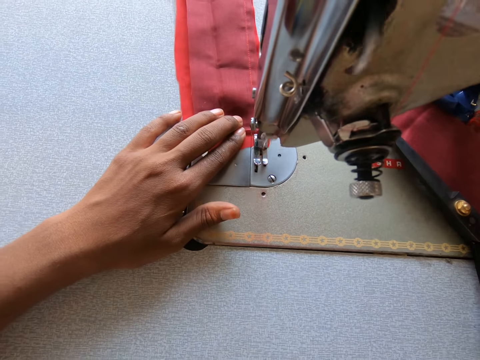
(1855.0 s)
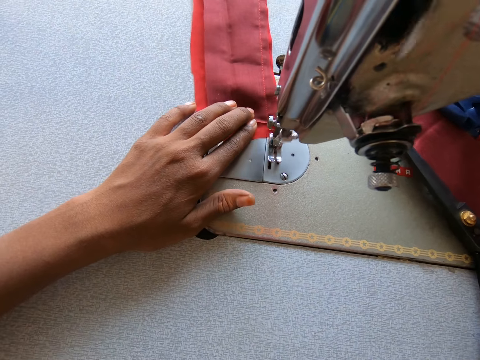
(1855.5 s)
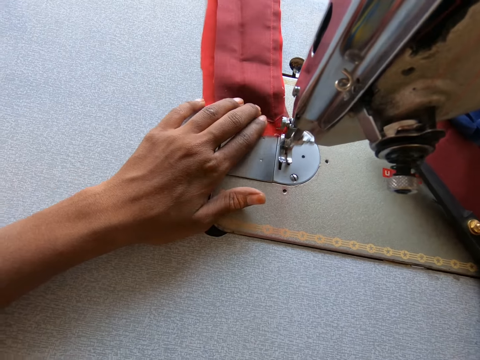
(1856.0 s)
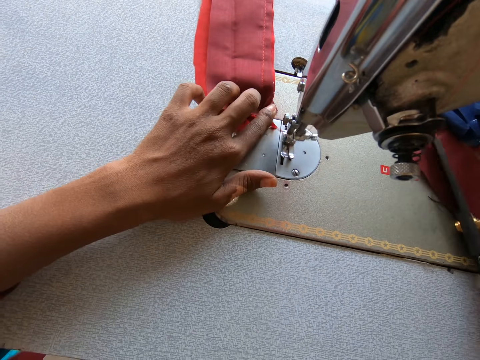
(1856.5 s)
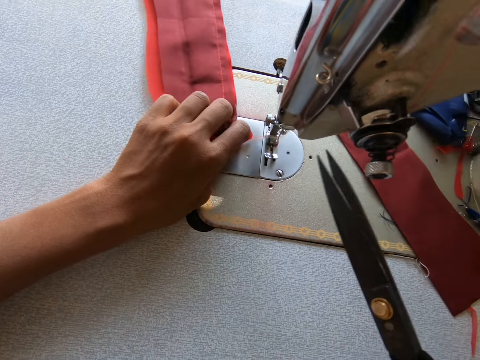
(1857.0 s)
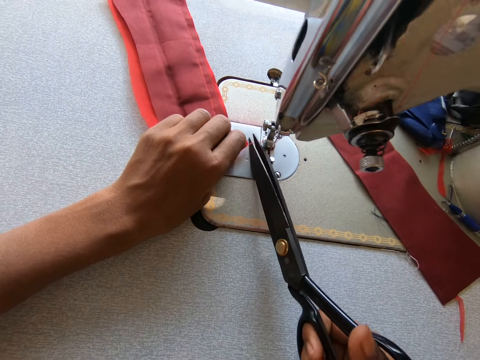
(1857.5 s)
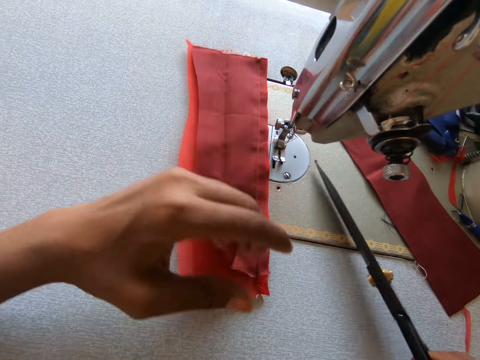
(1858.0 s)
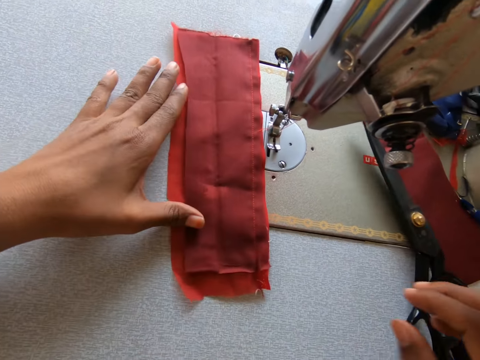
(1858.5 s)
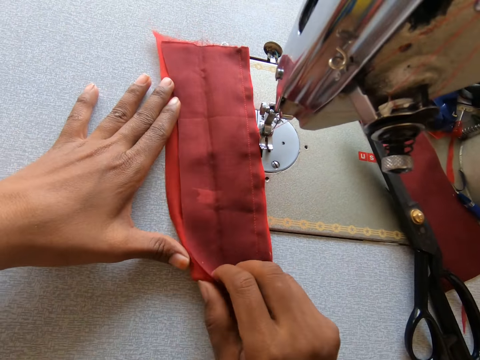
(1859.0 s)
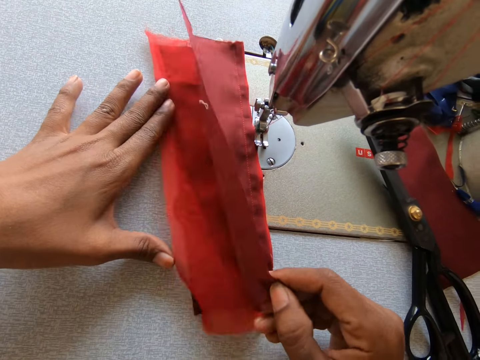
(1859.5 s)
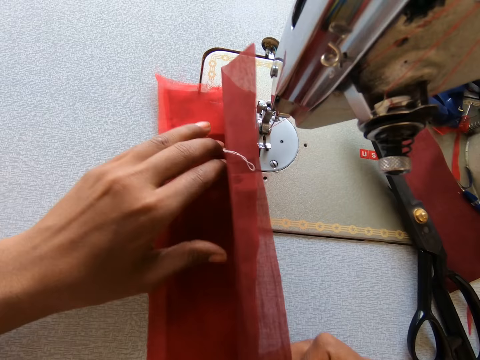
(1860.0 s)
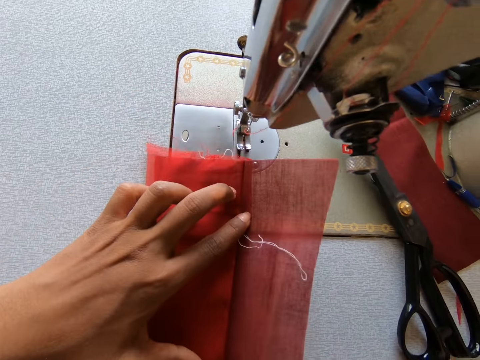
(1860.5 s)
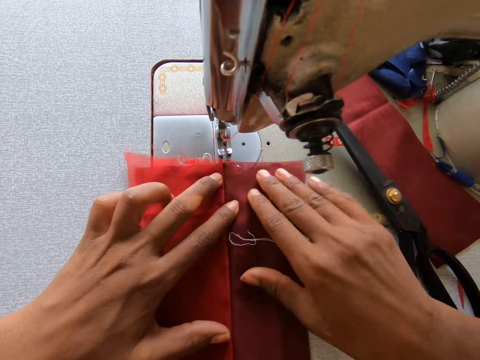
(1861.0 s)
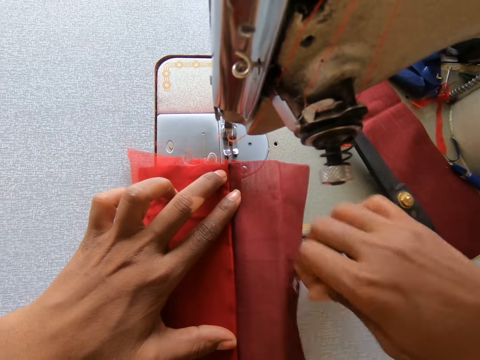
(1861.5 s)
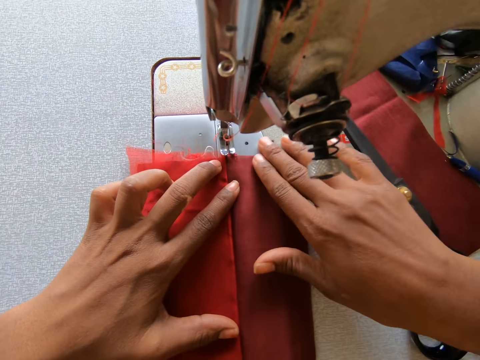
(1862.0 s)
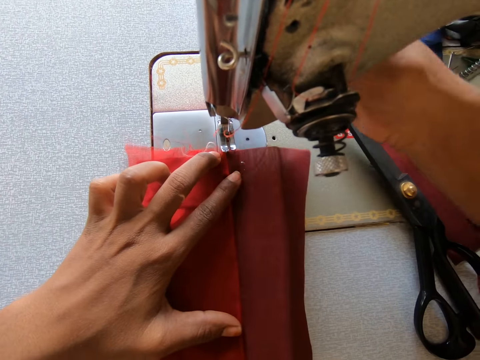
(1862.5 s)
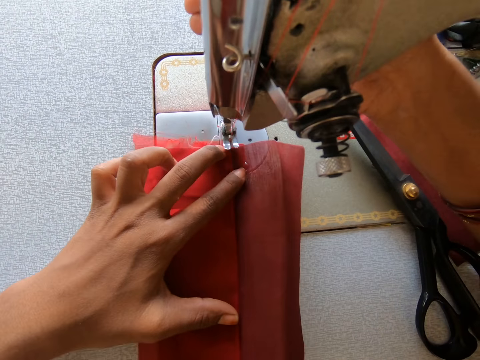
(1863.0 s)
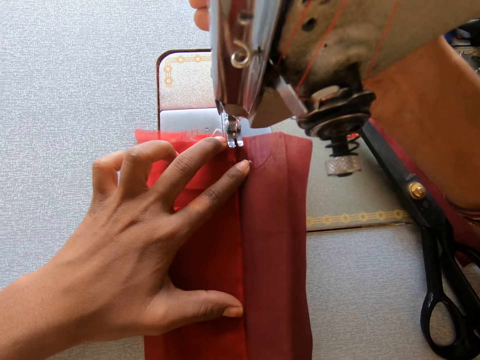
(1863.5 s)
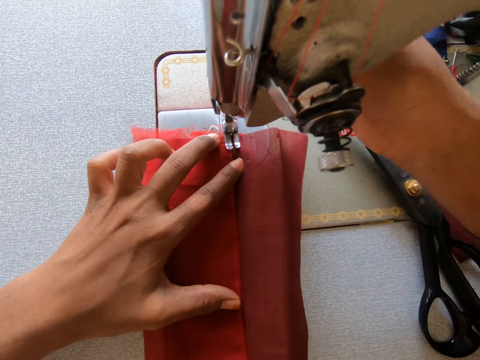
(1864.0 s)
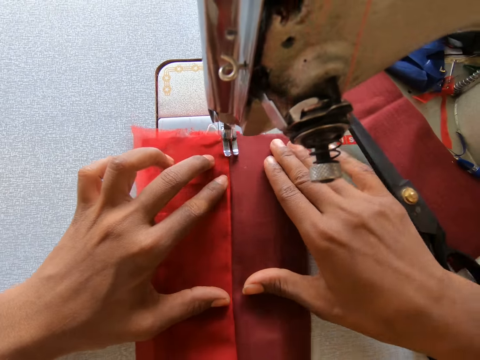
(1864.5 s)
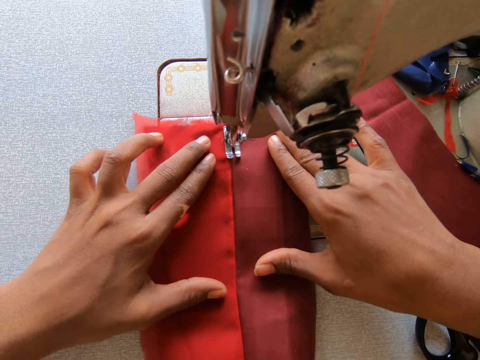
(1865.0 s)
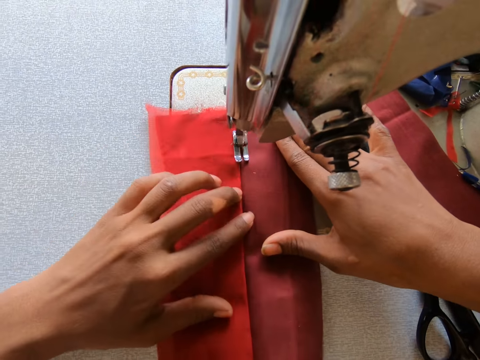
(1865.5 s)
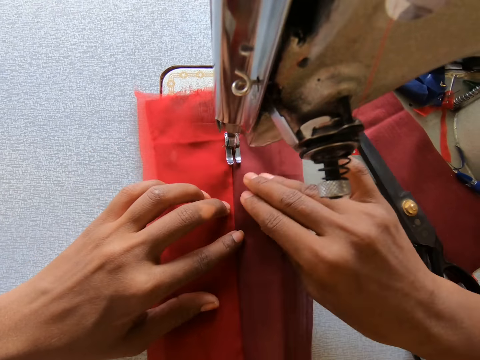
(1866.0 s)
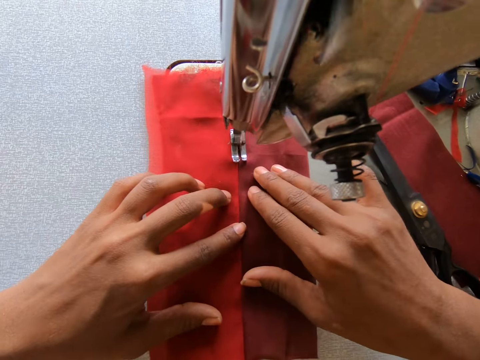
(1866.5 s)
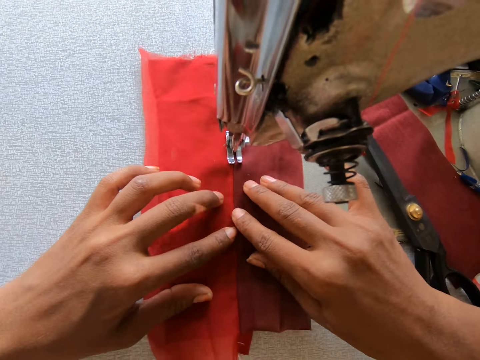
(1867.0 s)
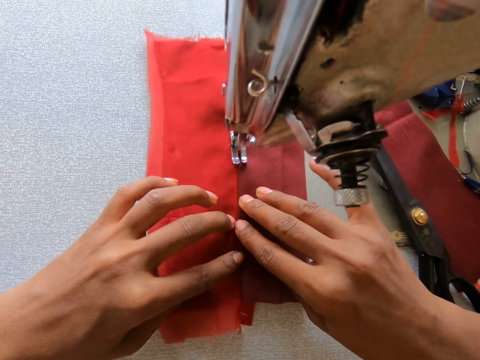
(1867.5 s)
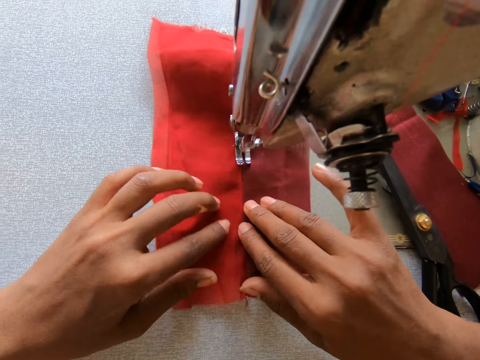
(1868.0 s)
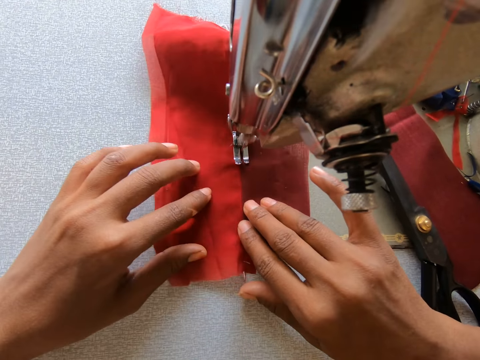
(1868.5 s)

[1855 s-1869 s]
The camera wearer takes the scissors from the machine. They cut the thread of the cloth with the scissors. They move the cloth. They open the fabric on the wrong side. They lift the teeth of the sewing machine. They drop the teeth of the machine. They sew with the sewing machine.

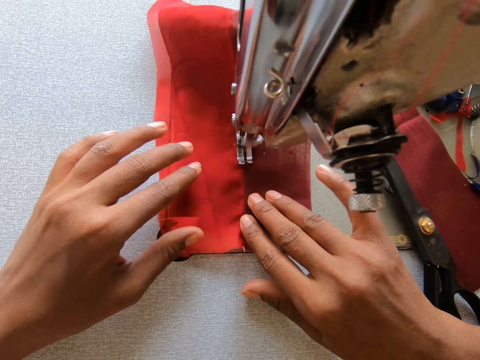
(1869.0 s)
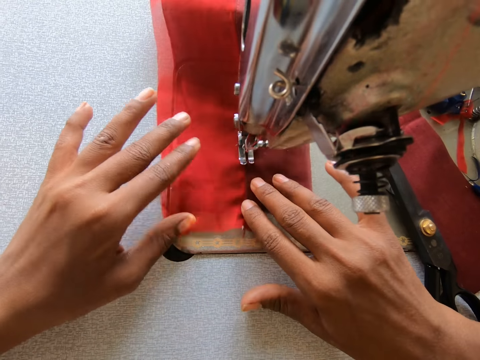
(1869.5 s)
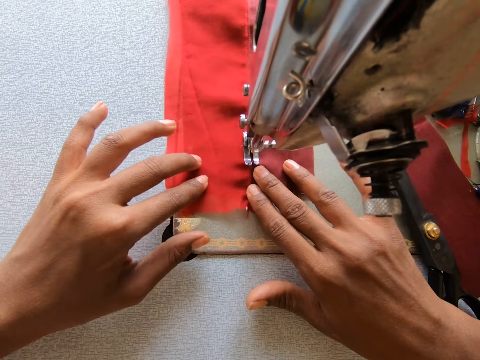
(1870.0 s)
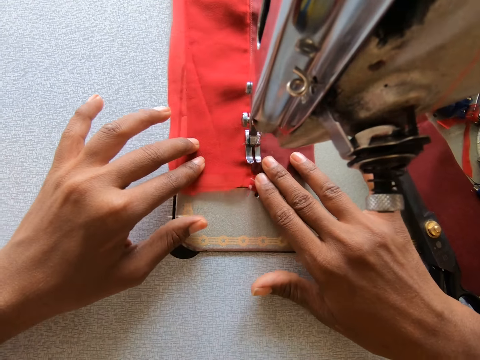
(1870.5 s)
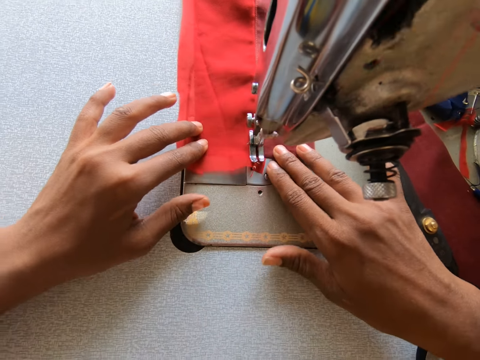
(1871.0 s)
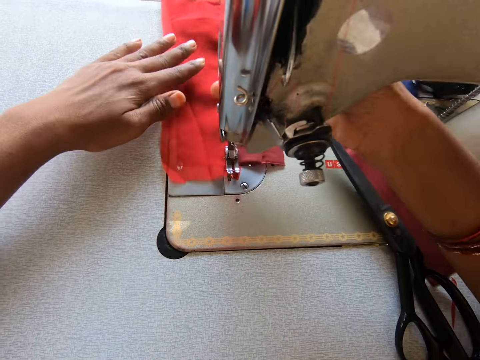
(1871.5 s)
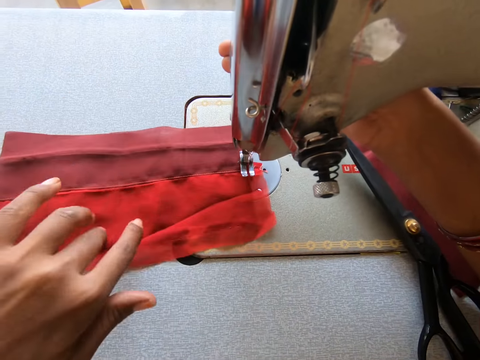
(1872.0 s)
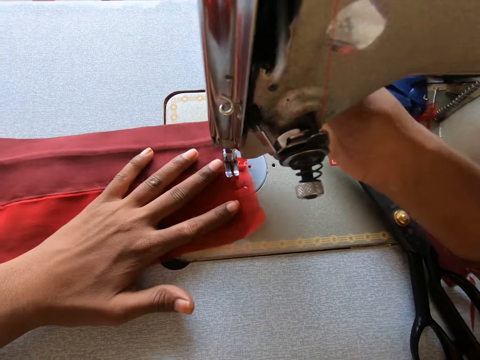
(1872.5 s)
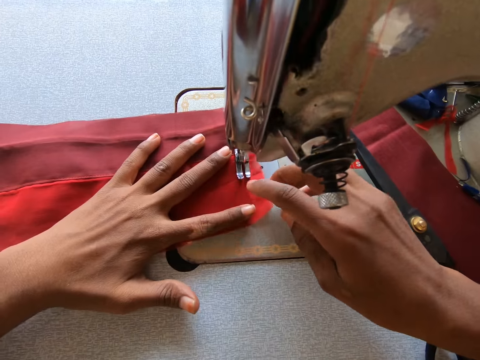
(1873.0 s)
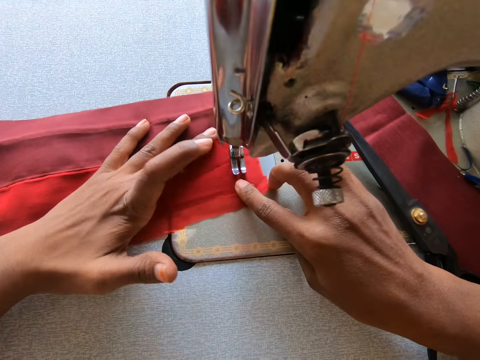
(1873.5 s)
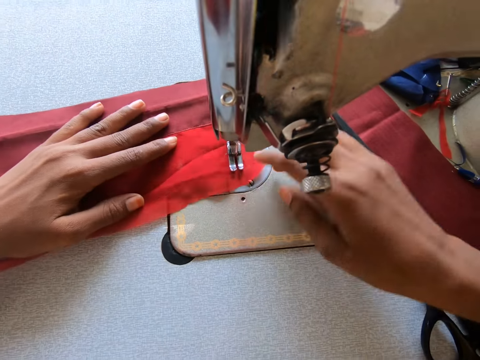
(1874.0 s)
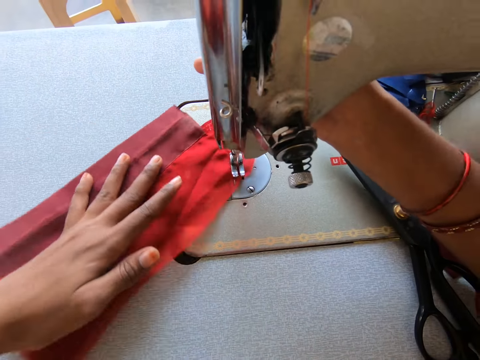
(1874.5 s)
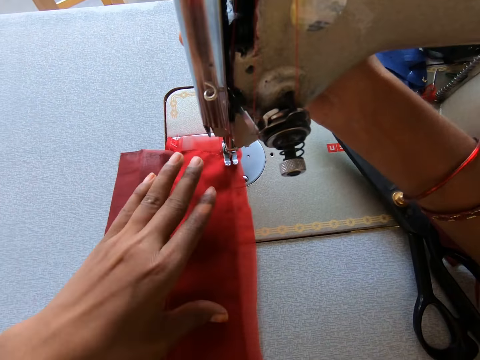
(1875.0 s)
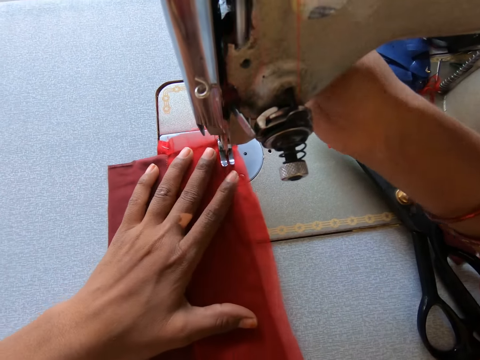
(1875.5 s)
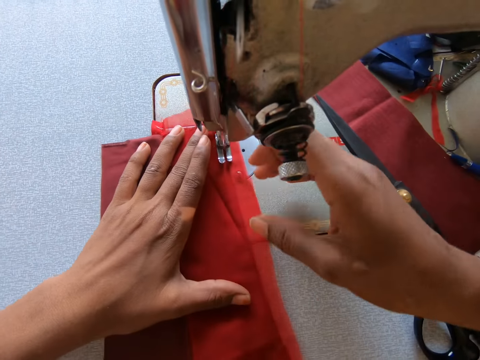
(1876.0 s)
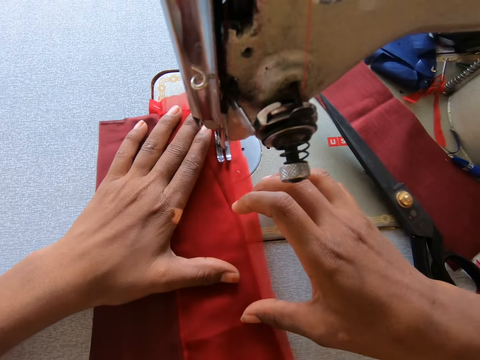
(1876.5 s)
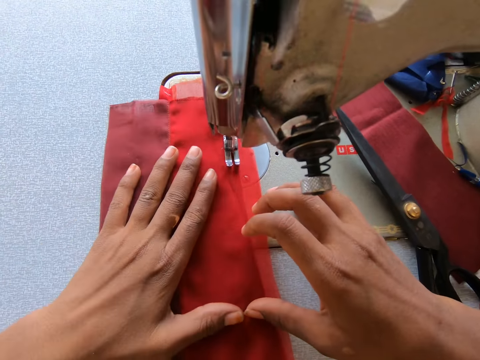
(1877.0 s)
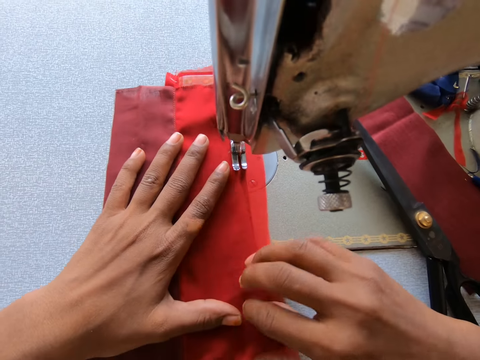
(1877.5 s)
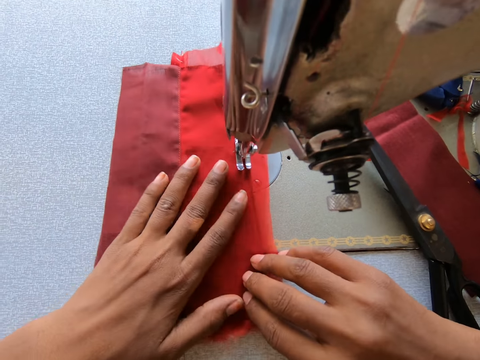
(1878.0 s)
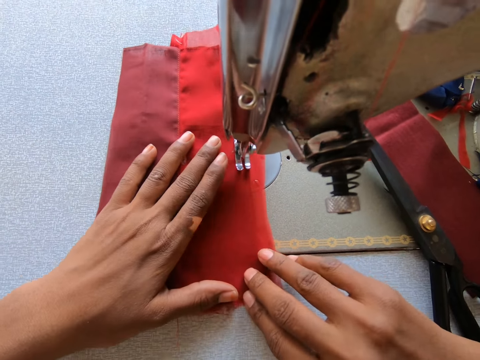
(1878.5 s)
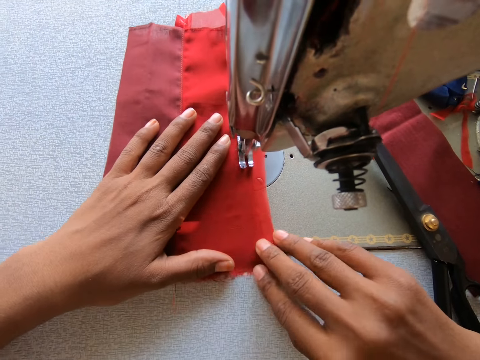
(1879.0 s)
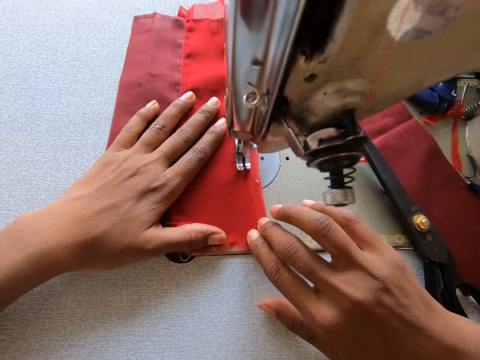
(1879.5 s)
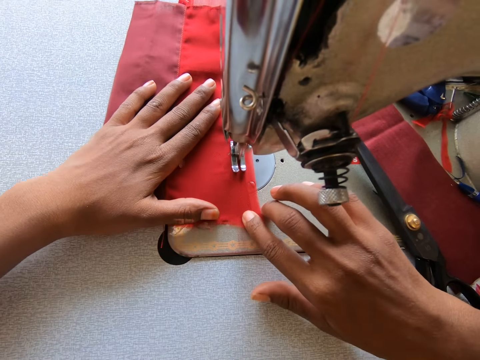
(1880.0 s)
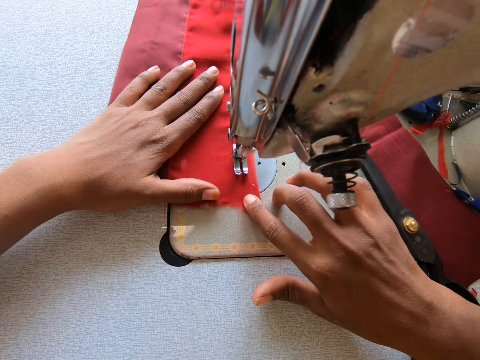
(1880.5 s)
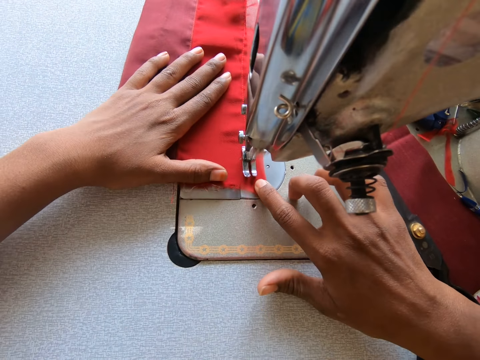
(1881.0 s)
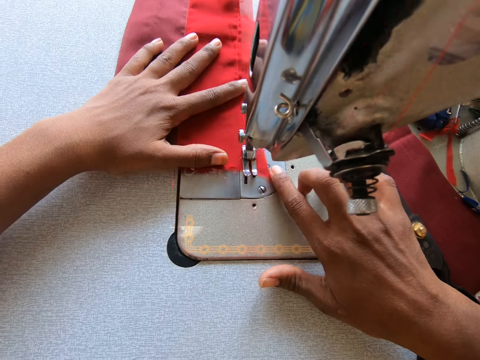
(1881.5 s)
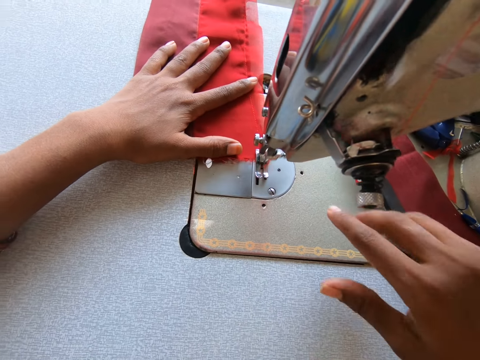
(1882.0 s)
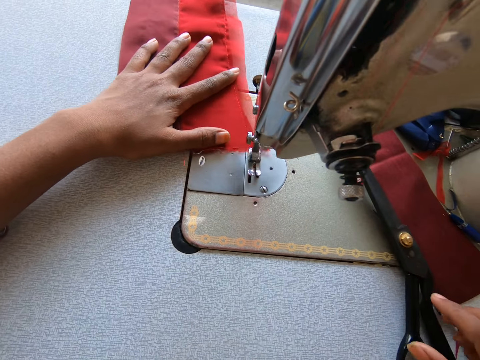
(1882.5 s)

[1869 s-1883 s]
The camera wearer lifts the teeth of the sewing machine. They adjust the cloth with a hand. They drop the teeth of the machine. They turn the fabric. They sew with the sewing machine. They lift the teeth of the sewing machine. They adjust the cloth with a hand. They drop the teeth of the machine. They sew with the sewing machine.
